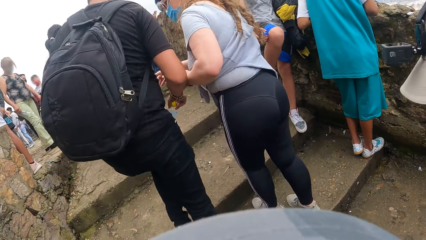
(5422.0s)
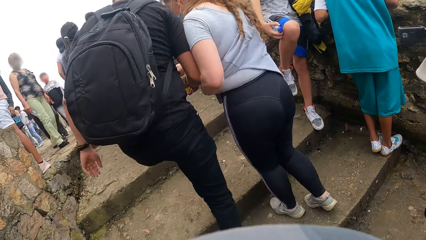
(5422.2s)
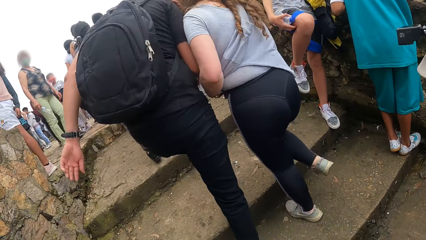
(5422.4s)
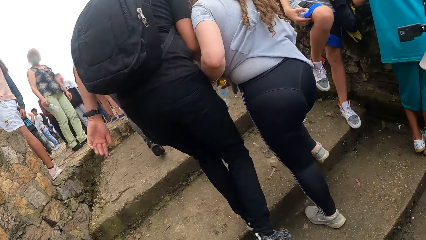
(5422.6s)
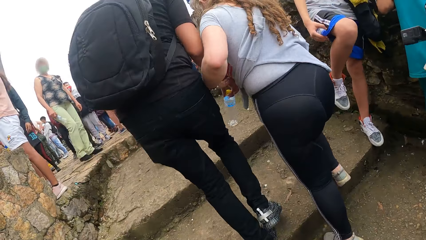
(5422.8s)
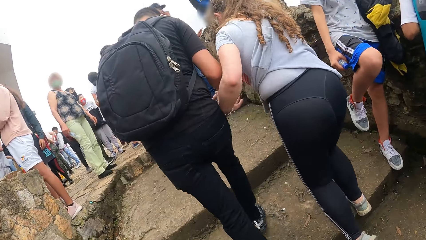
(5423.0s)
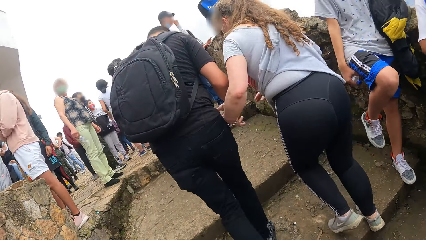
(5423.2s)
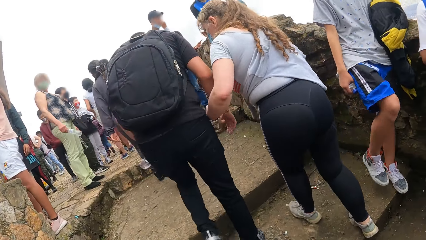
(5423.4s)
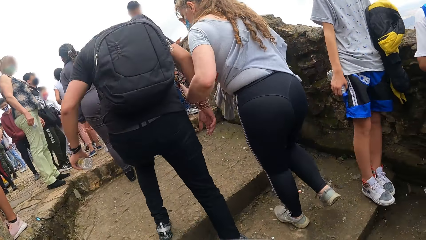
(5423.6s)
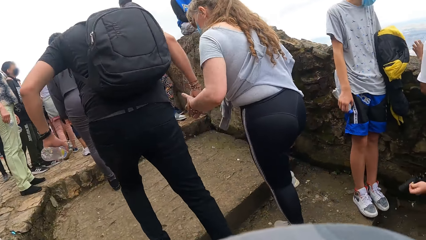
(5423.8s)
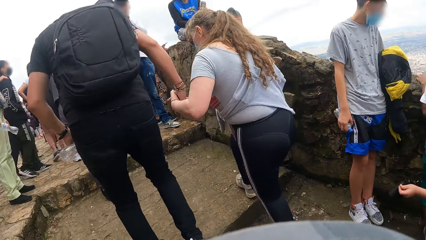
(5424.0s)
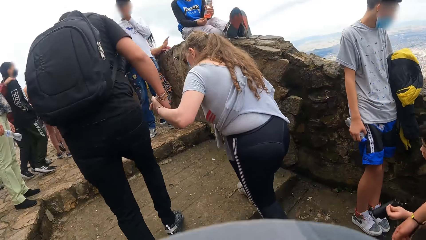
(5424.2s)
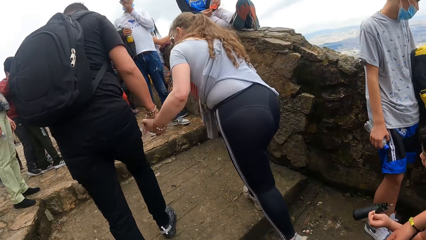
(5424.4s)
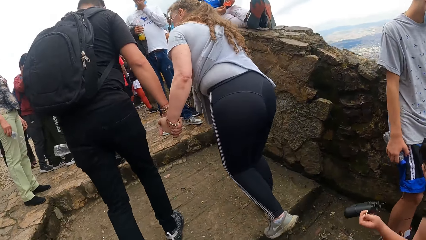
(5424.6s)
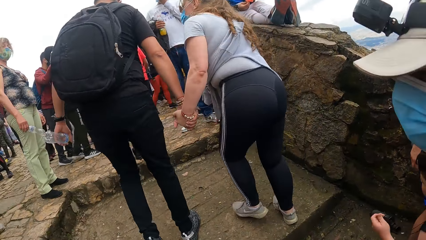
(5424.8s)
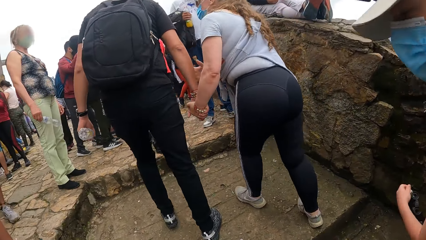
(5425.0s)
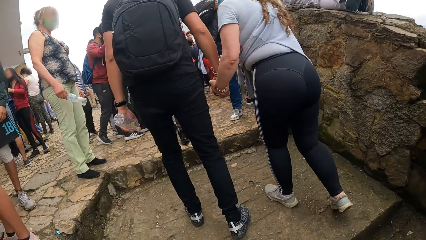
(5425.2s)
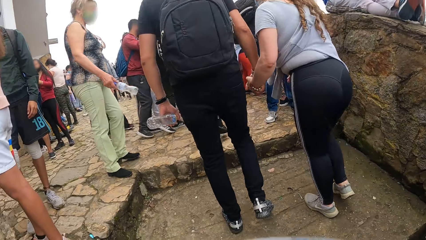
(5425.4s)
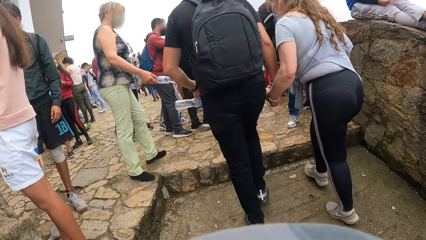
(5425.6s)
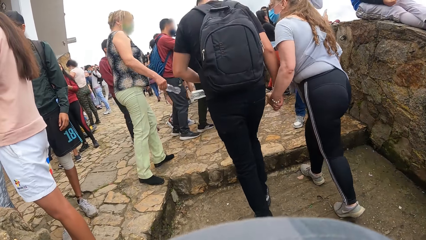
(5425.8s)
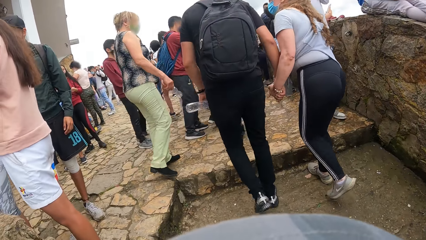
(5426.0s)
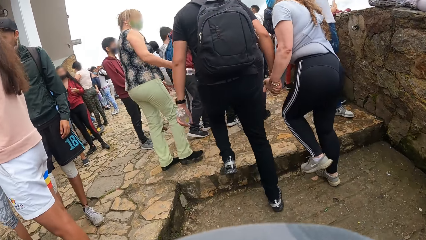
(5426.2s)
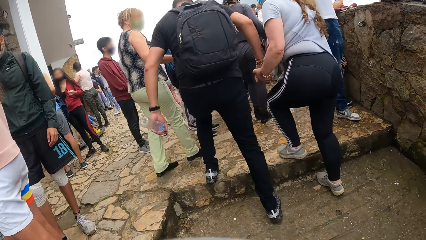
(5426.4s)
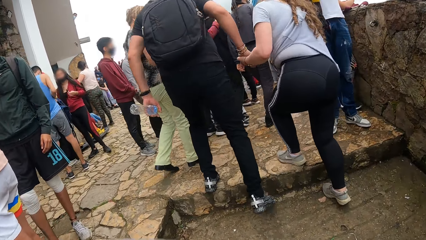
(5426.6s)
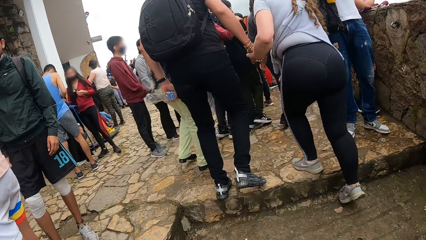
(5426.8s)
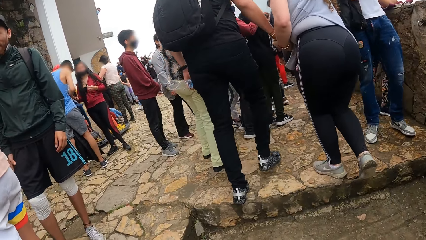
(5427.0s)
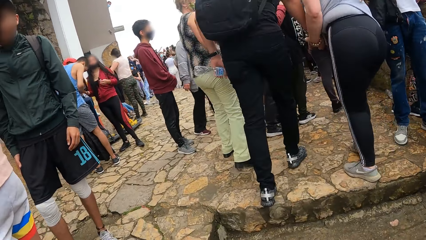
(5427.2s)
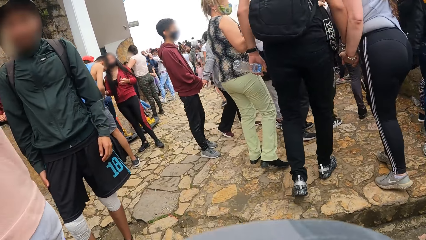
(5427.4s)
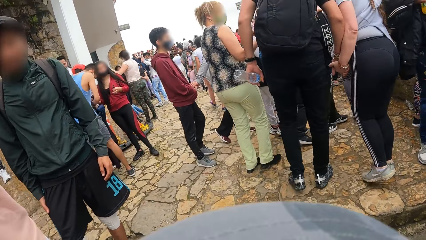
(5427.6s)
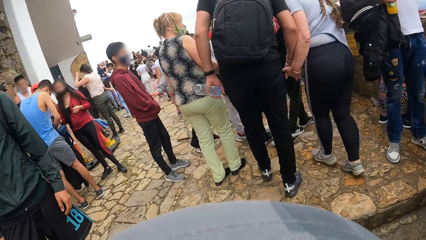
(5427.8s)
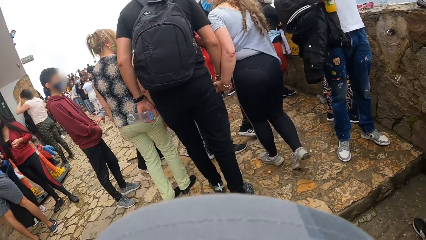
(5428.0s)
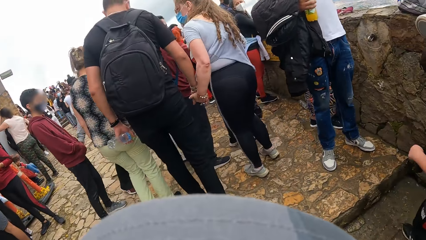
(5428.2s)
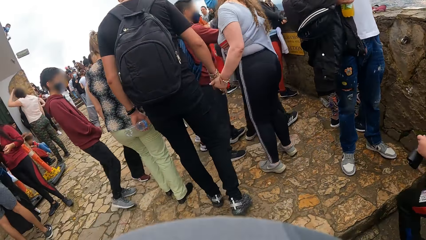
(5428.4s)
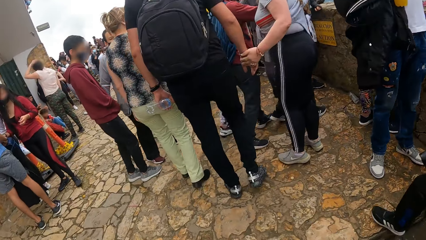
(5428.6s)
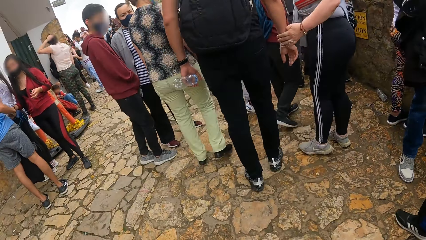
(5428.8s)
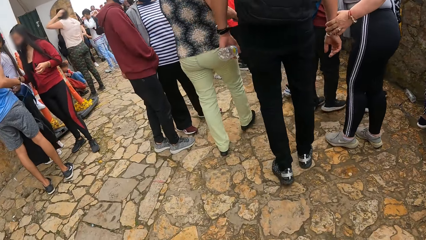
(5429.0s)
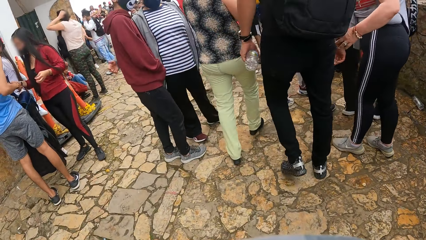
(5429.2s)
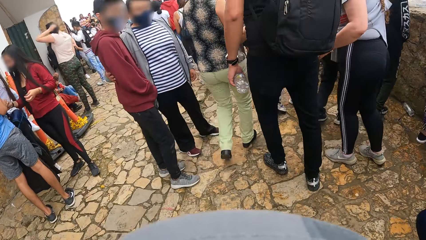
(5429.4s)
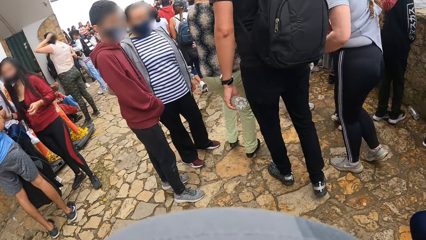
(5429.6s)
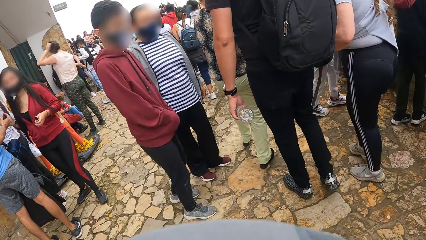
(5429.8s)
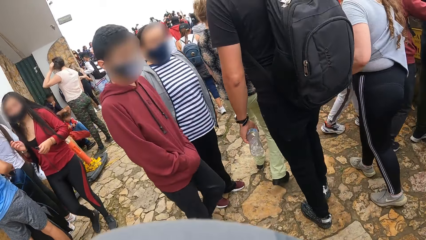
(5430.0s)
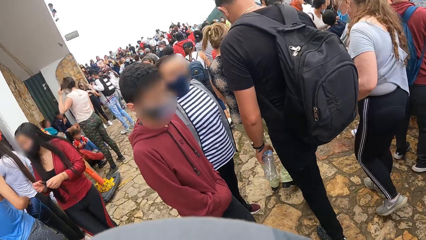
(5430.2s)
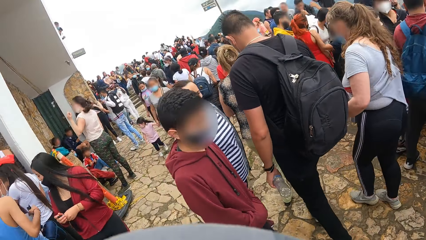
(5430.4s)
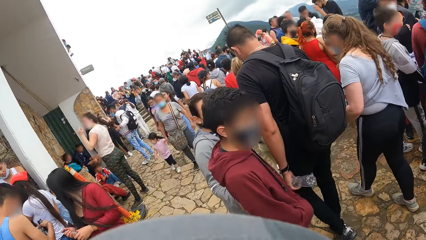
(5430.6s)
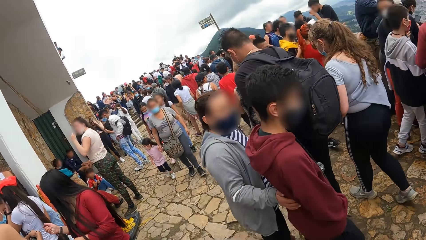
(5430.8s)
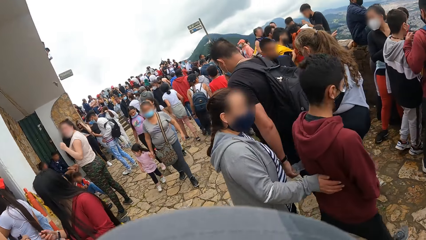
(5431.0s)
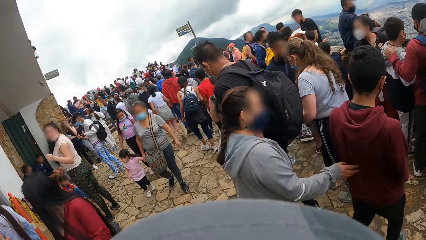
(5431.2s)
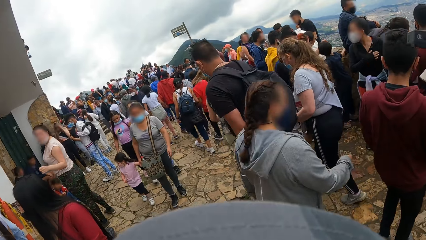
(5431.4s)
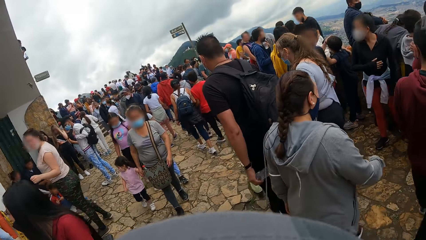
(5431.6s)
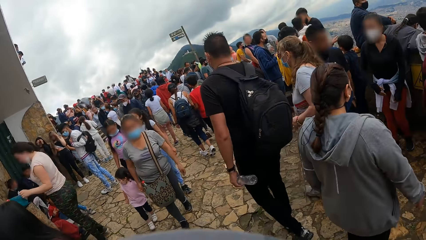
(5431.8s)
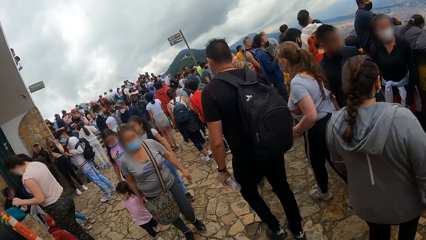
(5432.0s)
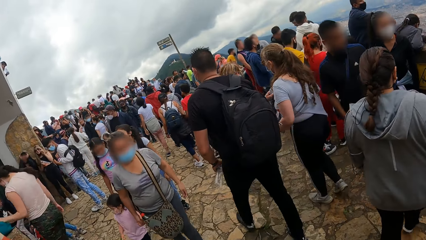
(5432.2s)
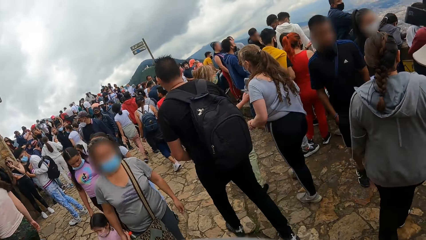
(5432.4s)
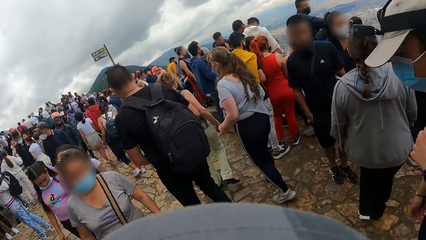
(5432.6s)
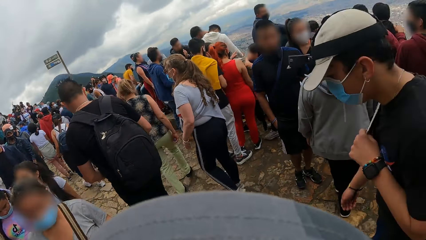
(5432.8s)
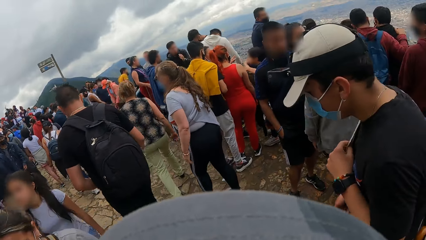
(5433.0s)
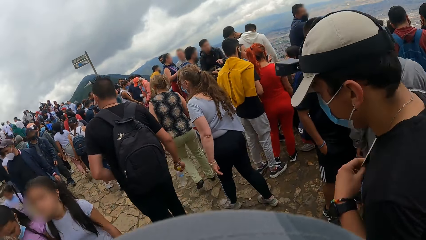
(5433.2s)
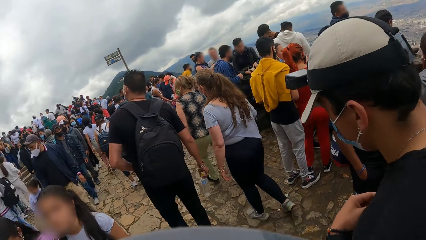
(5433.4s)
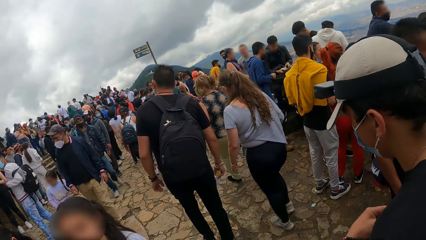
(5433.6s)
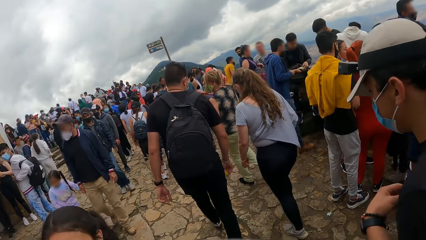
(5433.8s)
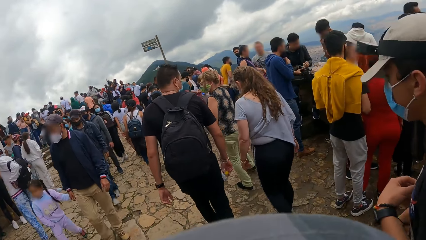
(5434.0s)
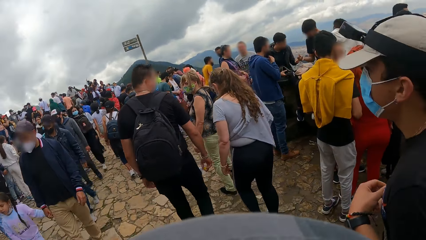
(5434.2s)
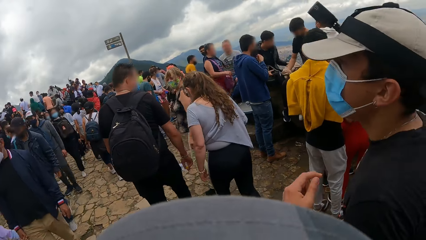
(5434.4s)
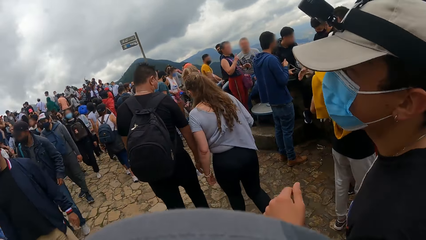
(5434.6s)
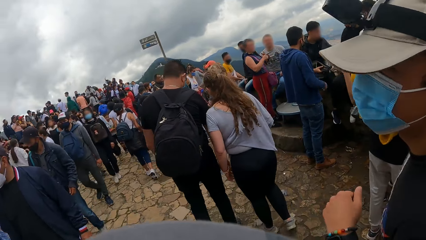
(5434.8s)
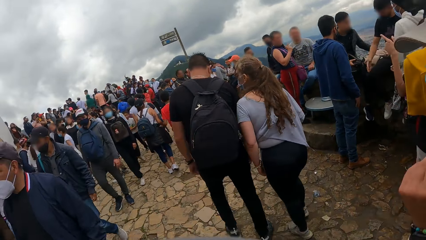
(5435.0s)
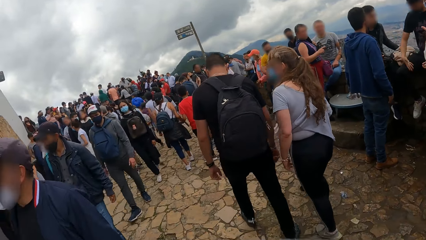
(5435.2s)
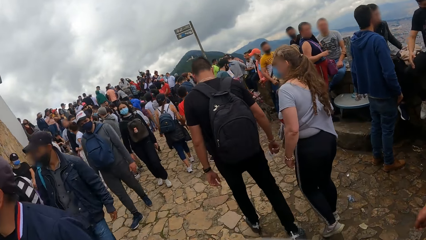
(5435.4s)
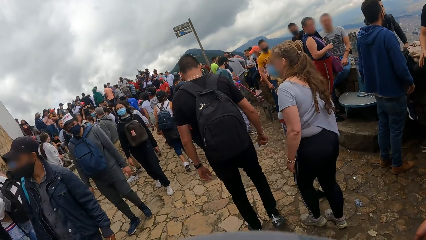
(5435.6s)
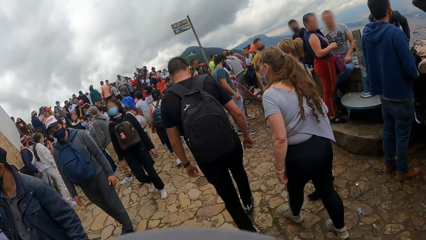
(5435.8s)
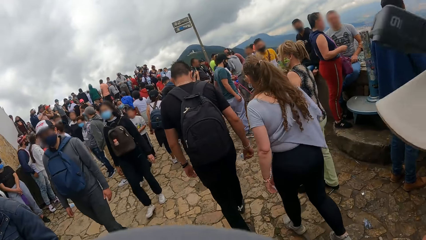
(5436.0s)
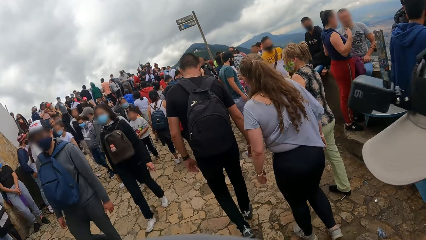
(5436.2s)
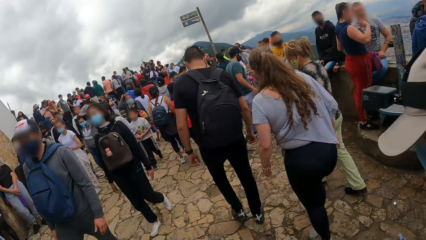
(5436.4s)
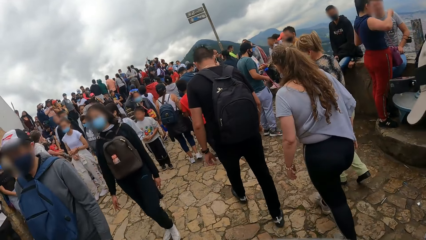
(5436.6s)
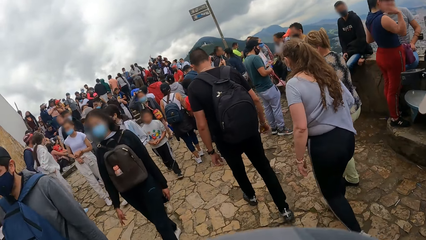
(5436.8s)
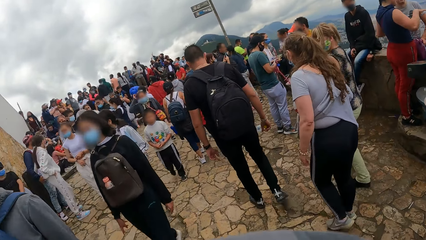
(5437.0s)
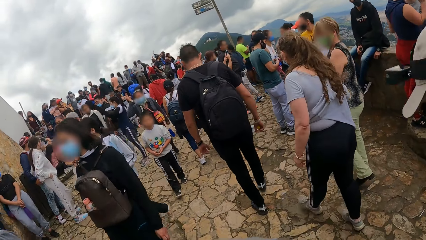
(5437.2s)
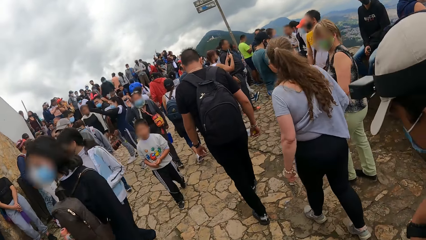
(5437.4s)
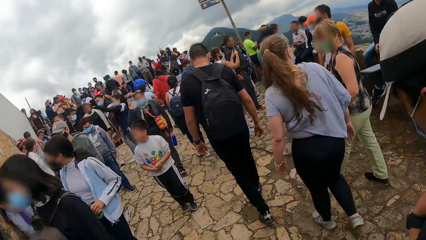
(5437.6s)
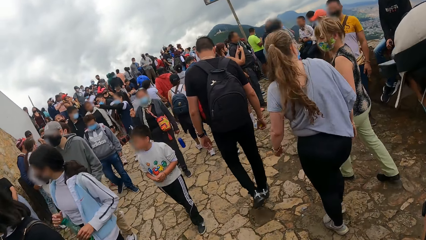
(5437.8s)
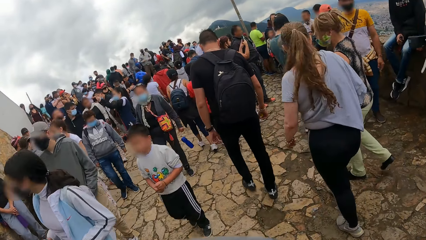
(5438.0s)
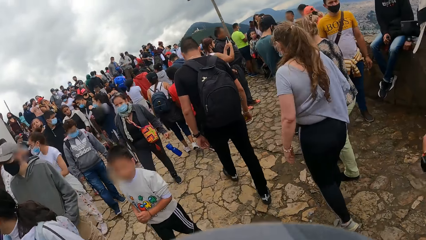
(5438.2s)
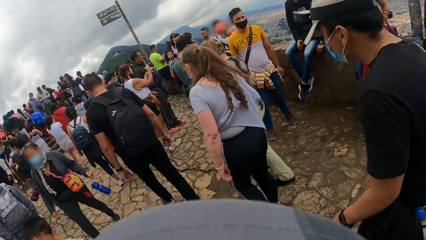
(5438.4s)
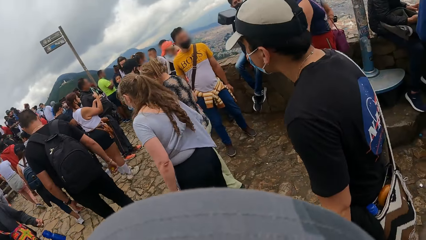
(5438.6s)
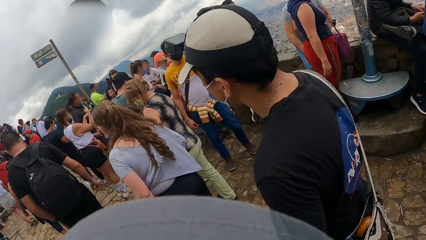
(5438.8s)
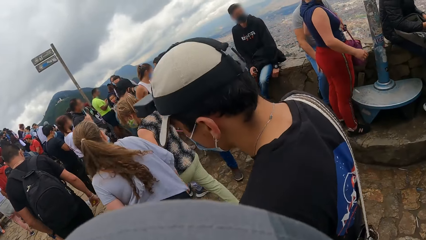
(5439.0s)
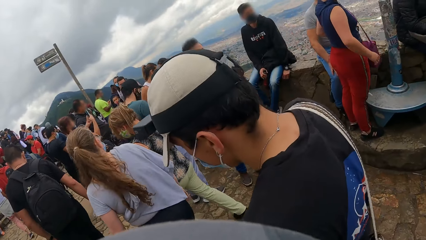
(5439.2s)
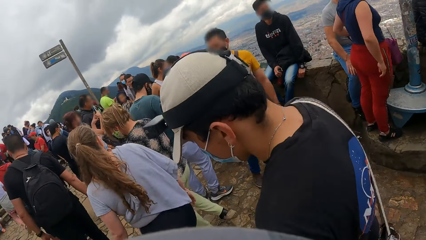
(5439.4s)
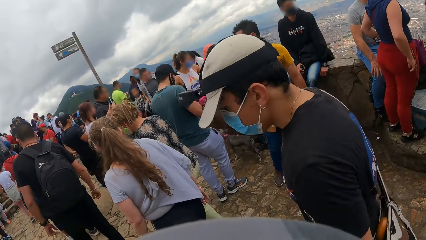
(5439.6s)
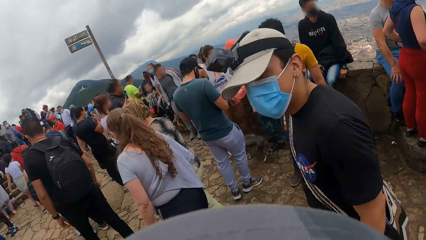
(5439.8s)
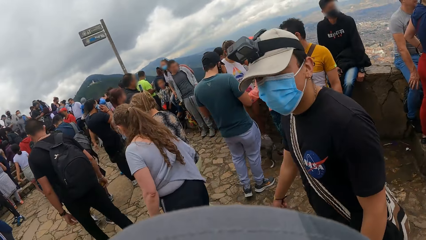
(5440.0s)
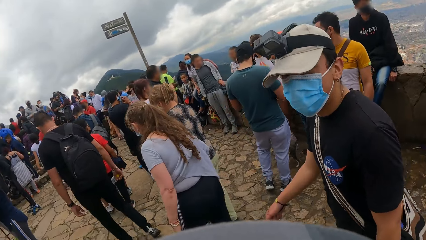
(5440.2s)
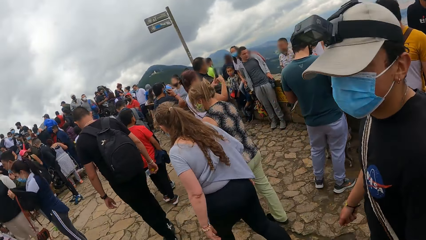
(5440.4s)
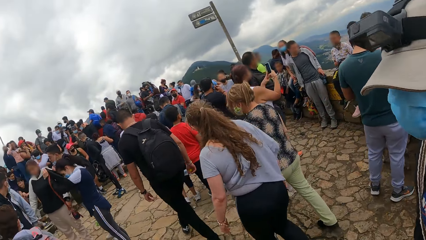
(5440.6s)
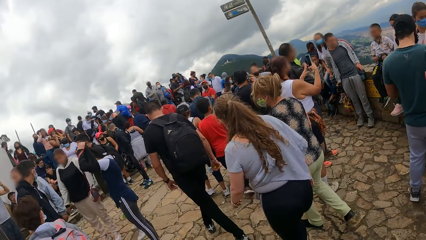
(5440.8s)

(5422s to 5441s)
The camera wearer walks up a bridge. They walk around.
